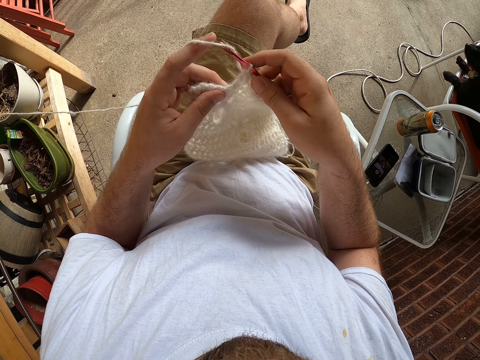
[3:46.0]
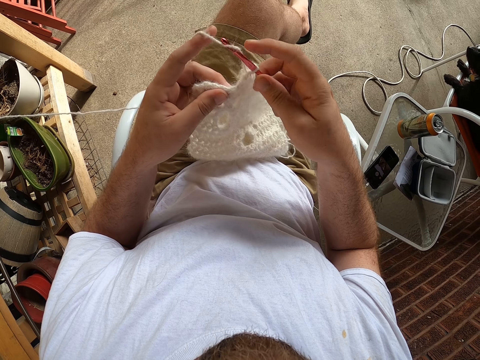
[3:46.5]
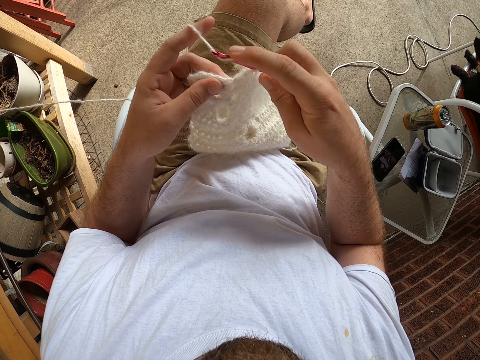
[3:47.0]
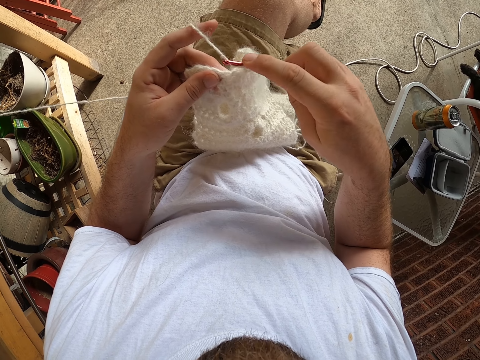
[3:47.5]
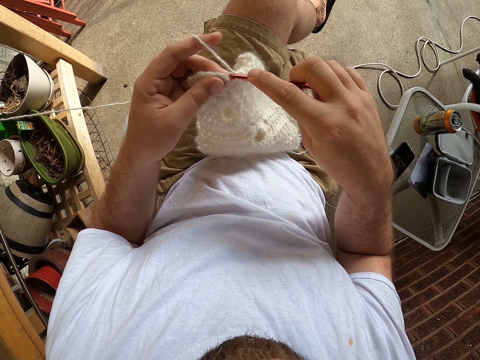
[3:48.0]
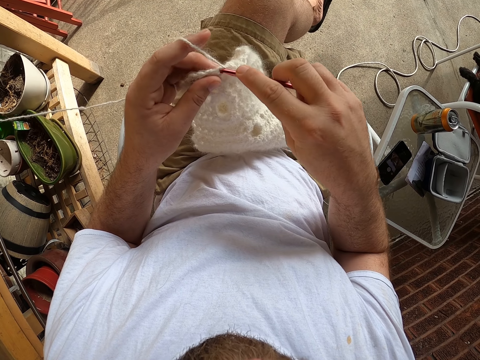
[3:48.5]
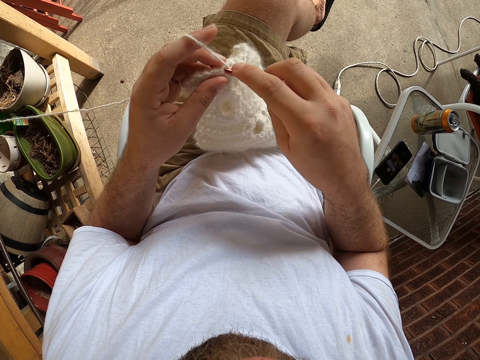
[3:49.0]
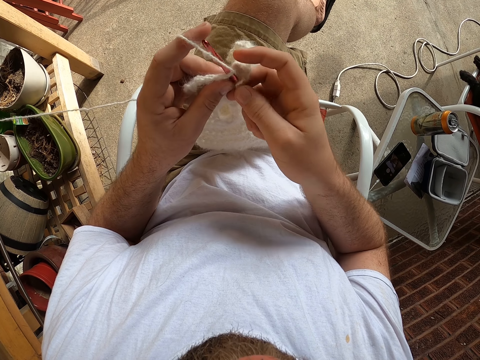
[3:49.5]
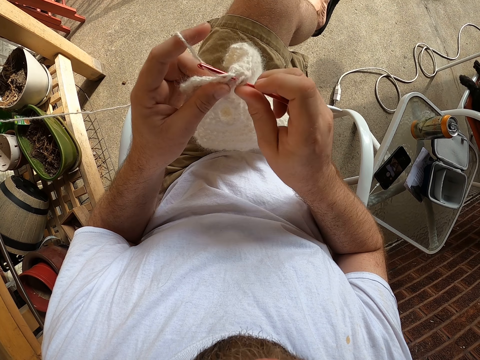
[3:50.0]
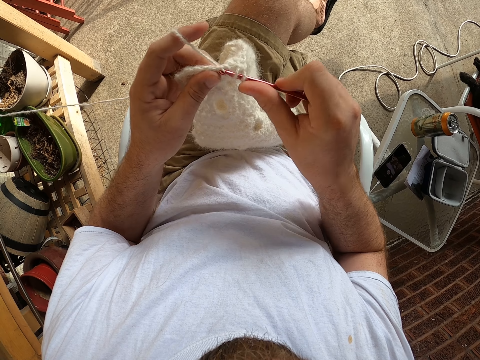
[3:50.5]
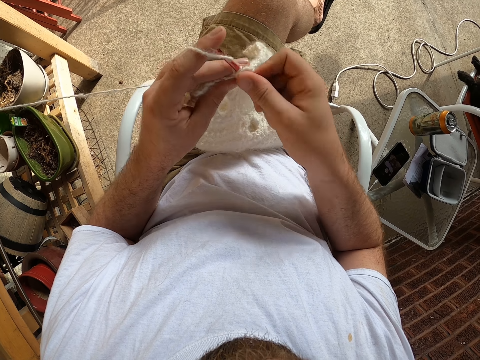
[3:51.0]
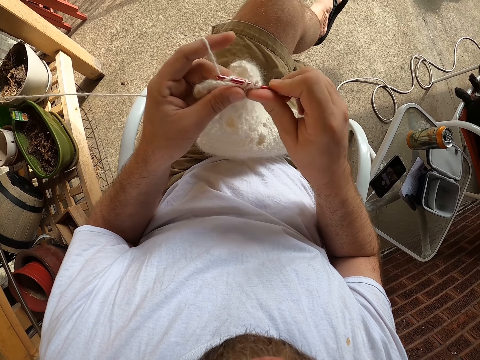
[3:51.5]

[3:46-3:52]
The camera wearer knits the fabric. They crochet with the yarn.

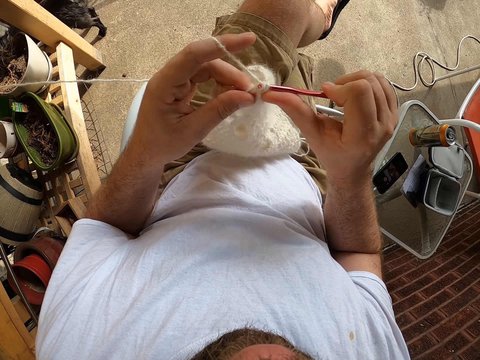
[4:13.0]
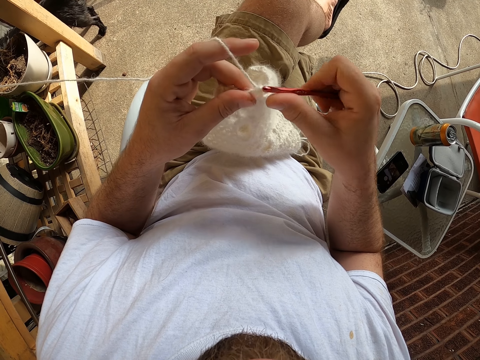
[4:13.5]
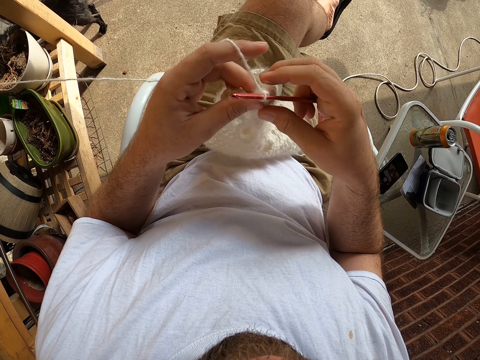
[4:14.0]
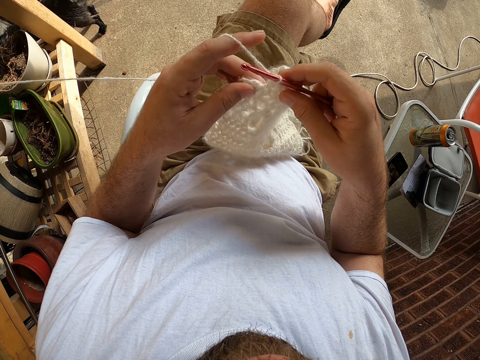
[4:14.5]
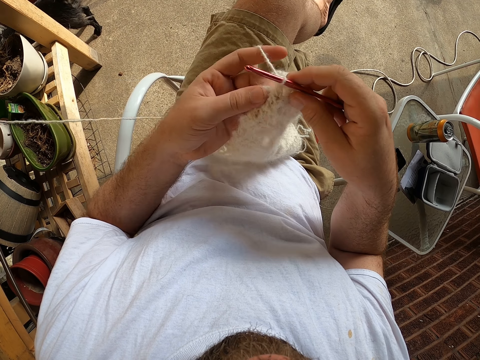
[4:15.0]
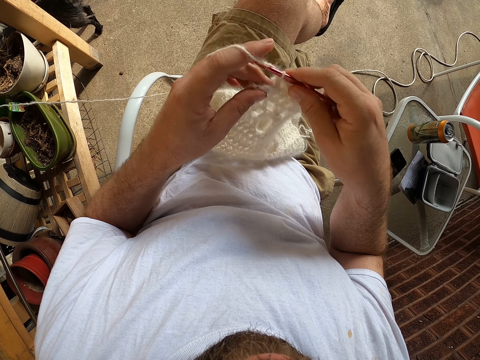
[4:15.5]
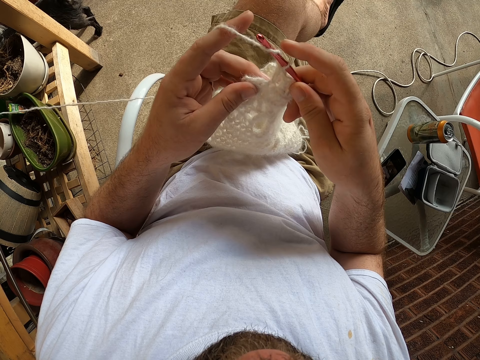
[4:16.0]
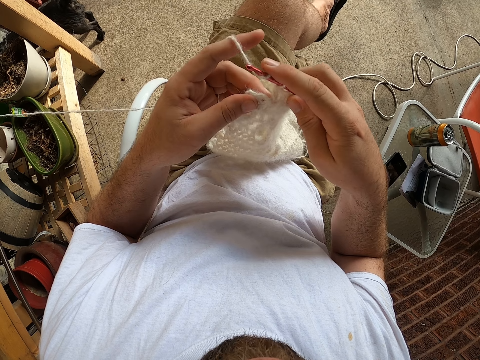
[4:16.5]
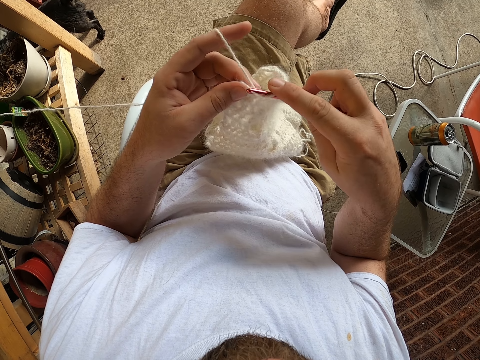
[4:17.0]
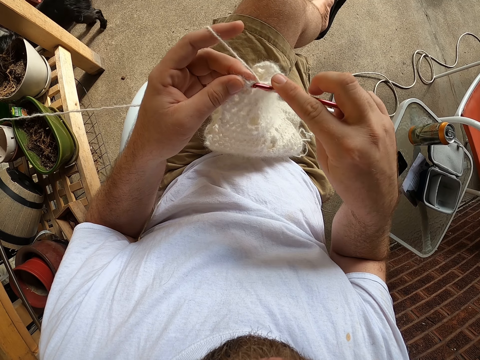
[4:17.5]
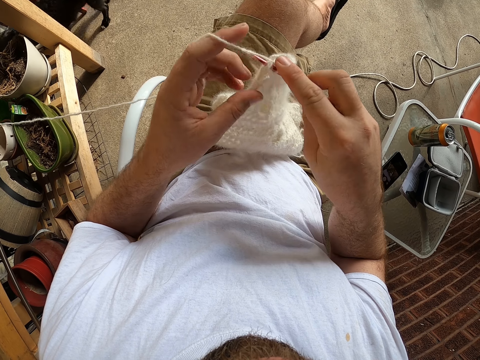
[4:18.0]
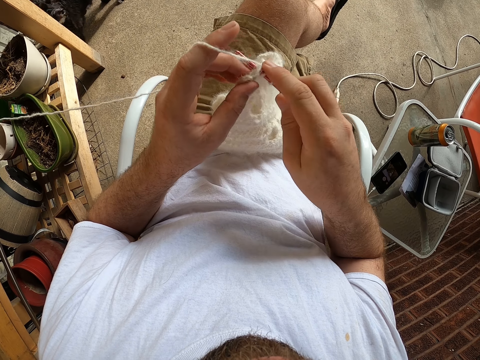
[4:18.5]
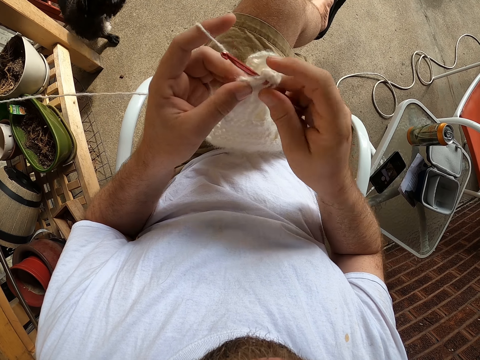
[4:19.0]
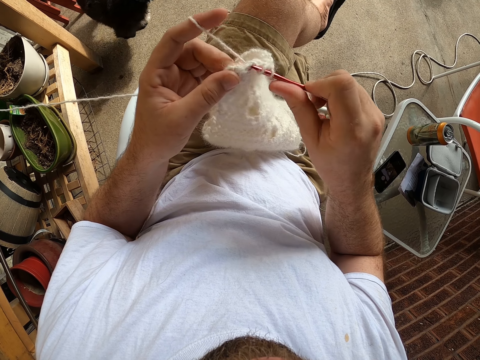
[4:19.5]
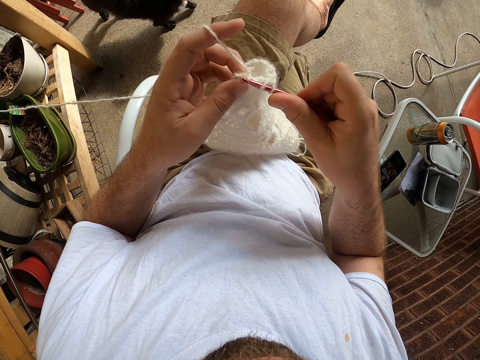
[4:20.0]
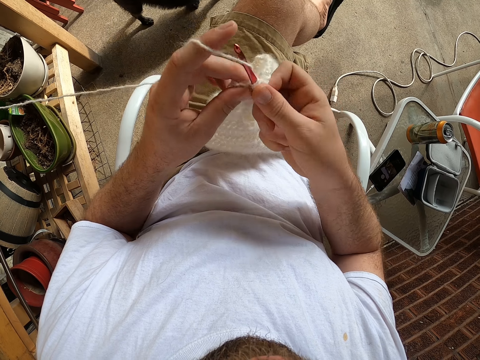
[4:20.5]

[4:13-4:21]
The camera wearer adjusts the fabric. They knit the fabric.

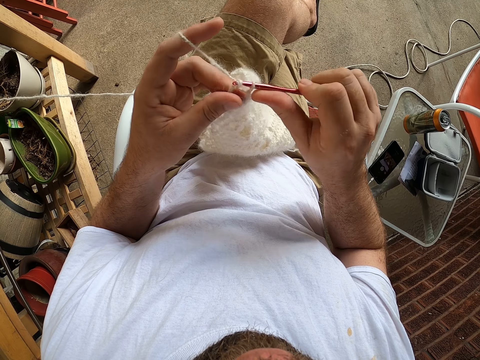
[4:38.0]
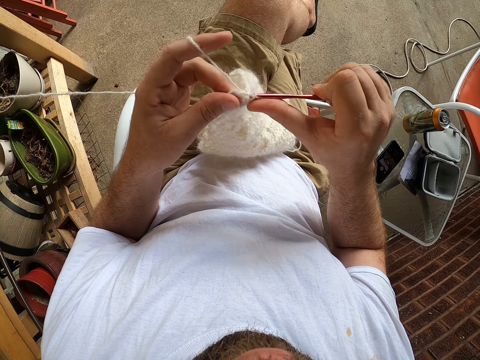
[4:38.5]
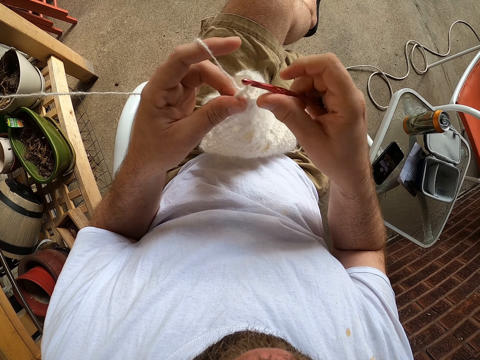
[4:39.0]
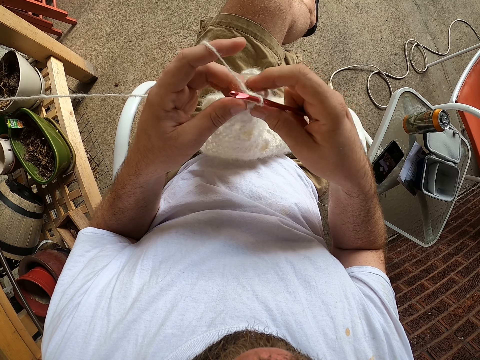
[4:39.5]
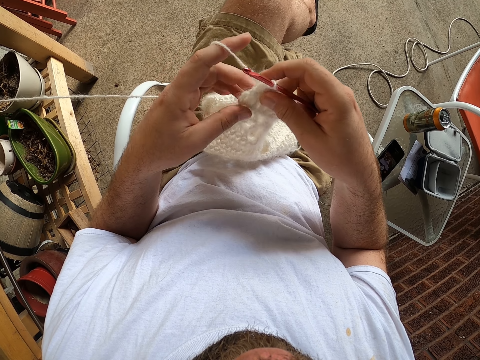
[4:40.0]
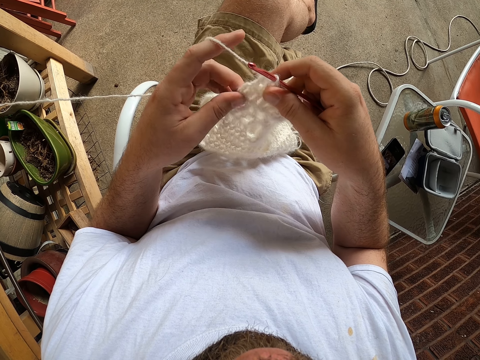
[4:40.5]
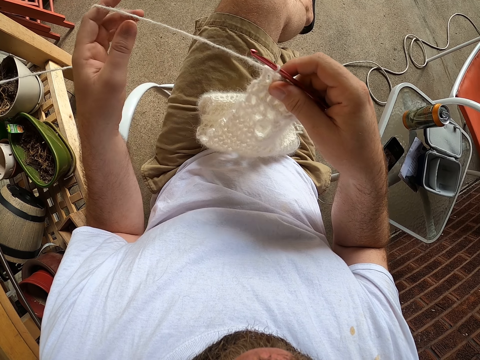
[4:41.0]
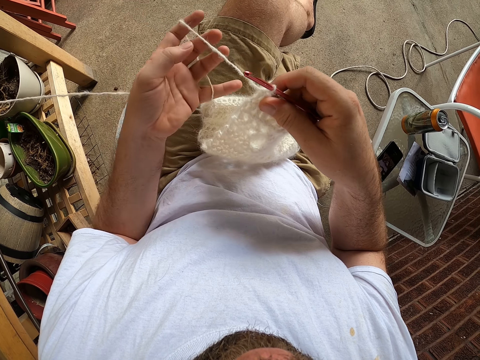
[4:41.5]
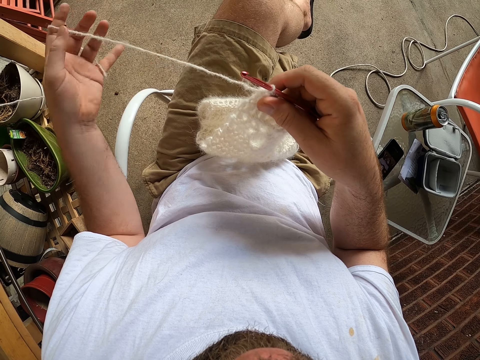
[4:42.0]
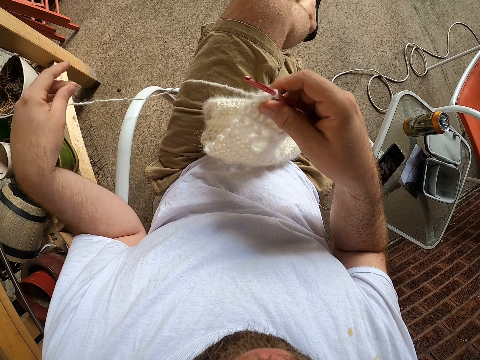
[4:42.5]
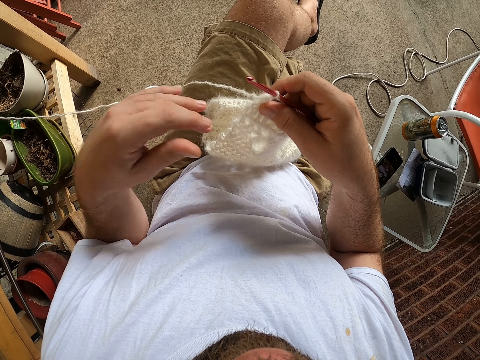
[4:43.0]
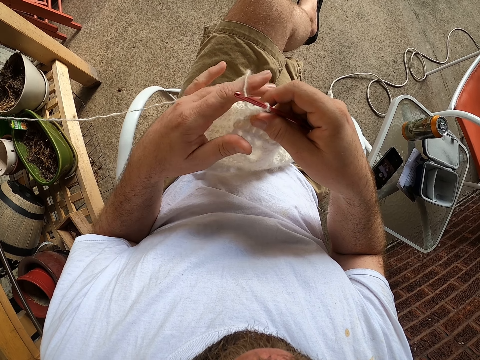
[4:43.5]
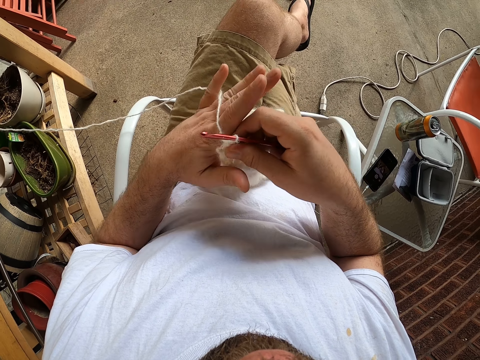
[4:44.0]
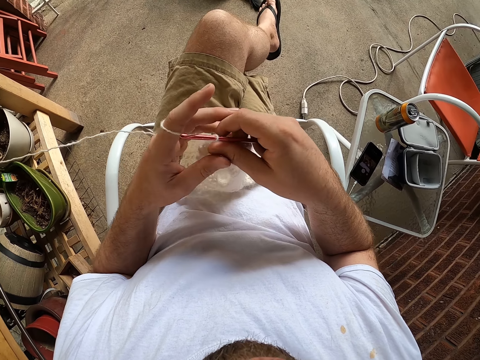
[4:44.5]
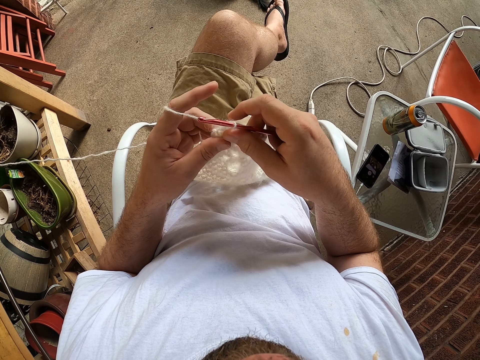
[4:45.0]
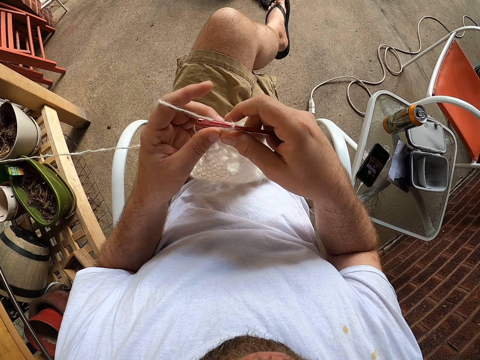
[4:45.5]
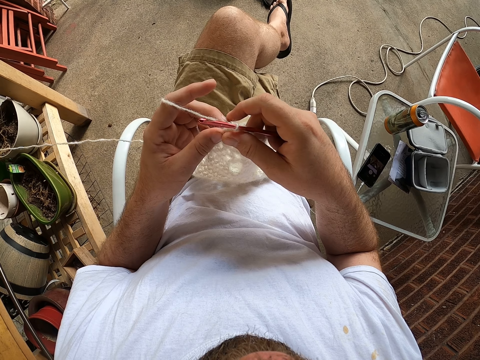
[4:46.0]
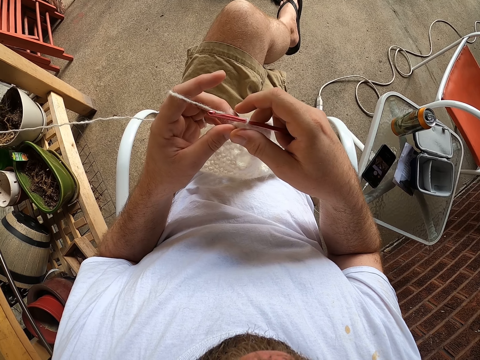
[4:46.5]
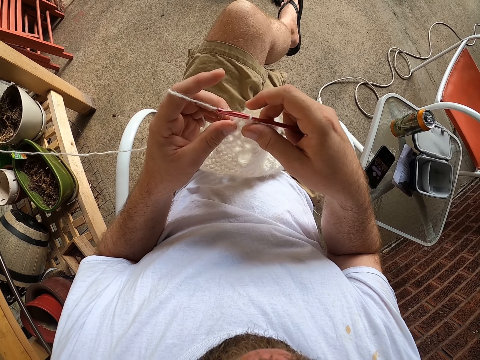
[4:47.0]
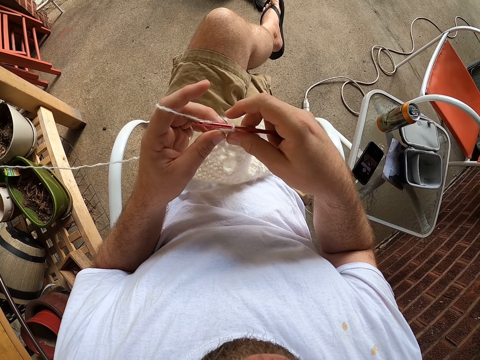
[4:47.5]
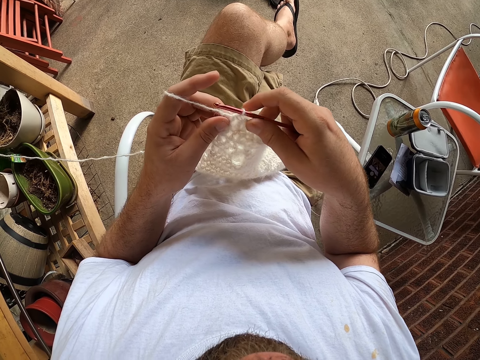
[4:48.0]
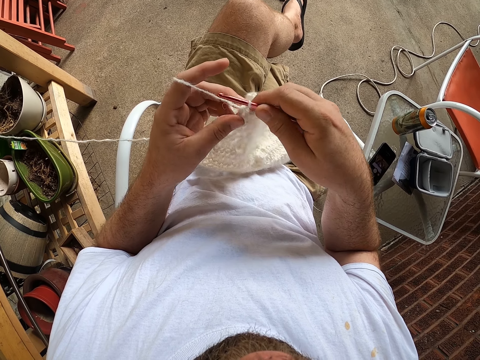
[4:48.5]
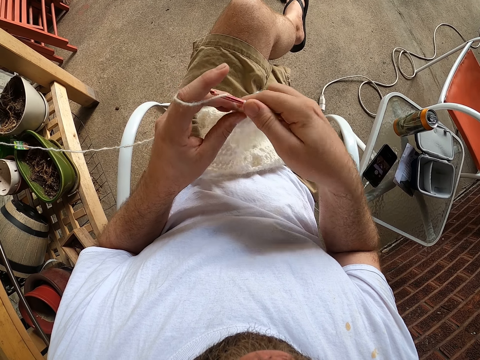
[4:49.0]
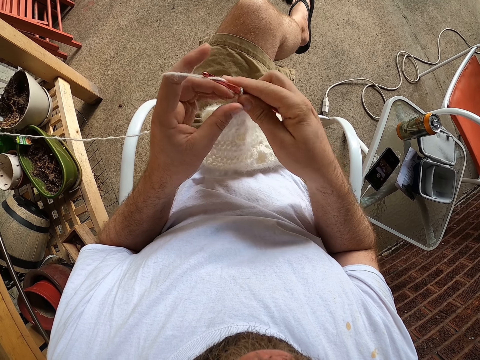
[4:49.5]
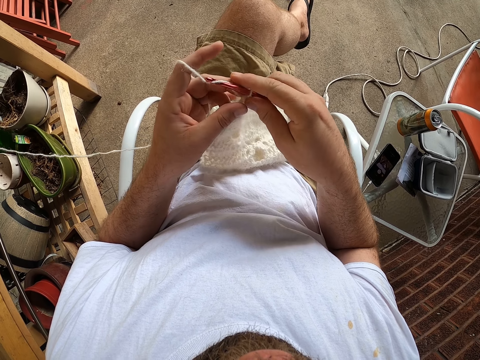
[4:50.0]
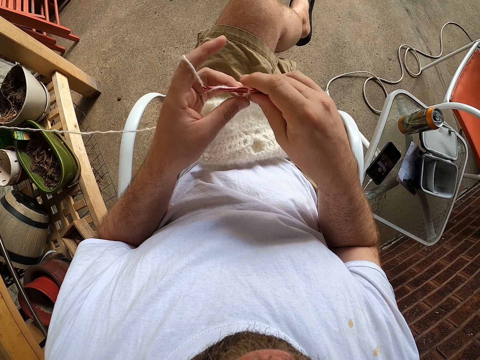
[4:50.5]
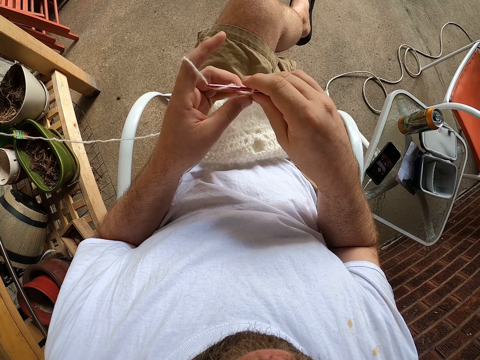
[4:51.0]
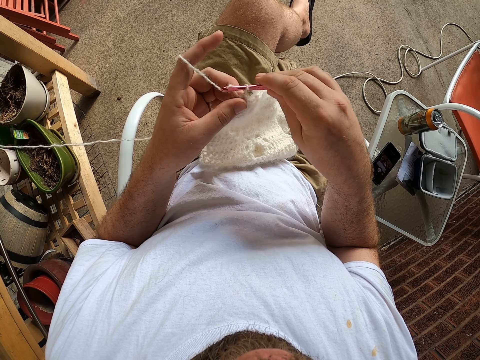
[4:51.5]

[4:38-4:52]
The camera wearer adjusts the fabric. He adjusts the yarn with his left hand. He holds the crochet needle with his left hand.
